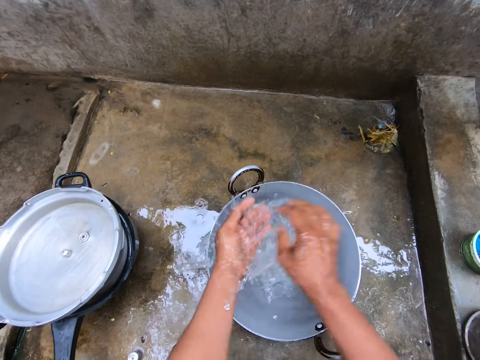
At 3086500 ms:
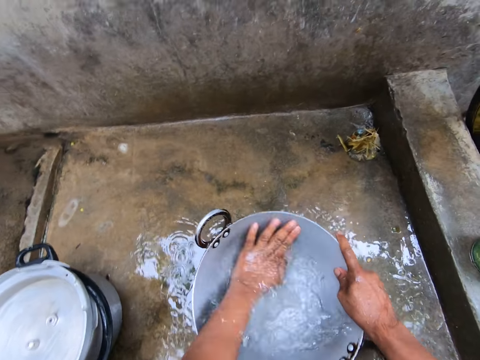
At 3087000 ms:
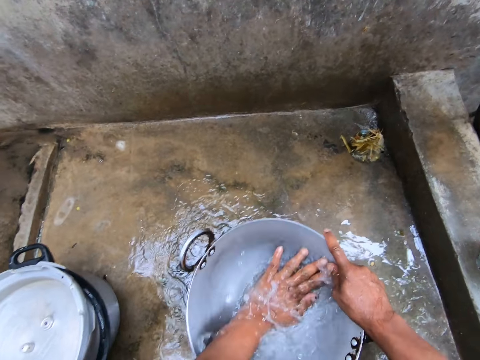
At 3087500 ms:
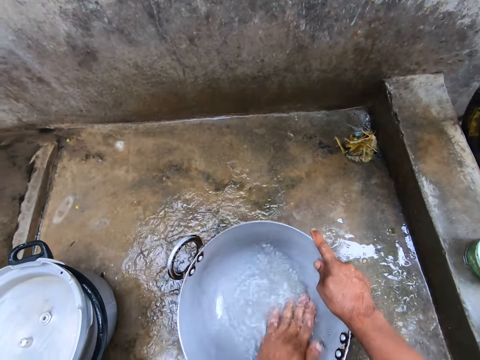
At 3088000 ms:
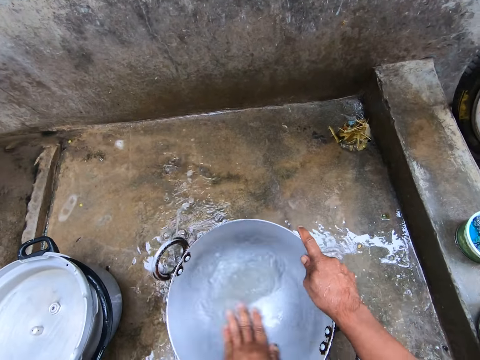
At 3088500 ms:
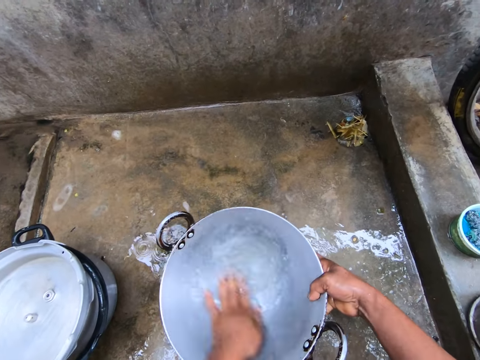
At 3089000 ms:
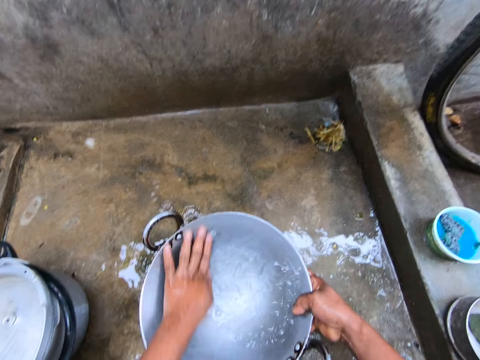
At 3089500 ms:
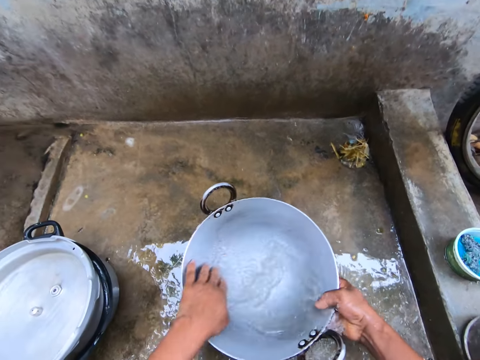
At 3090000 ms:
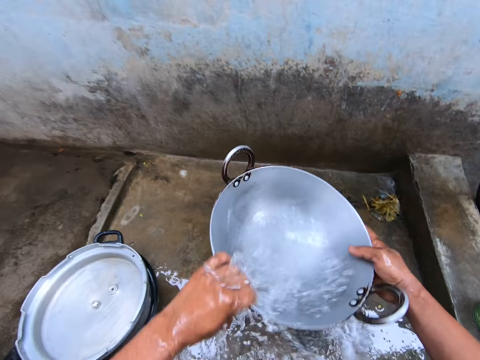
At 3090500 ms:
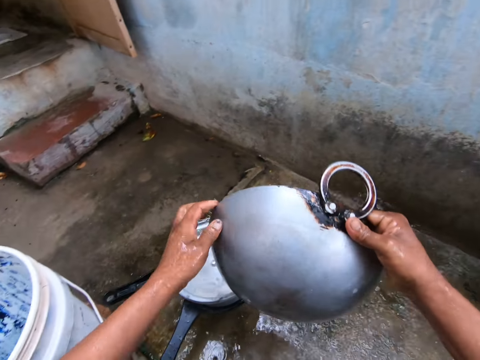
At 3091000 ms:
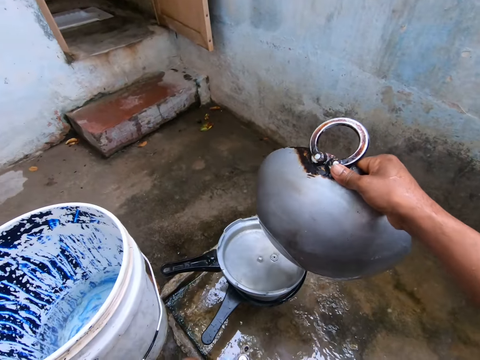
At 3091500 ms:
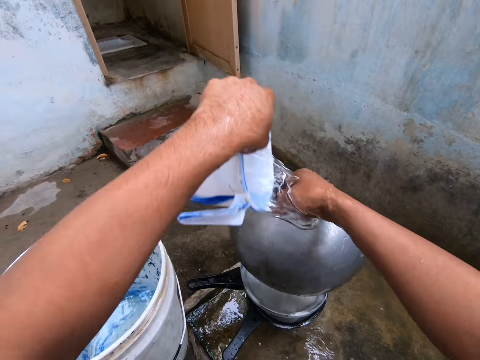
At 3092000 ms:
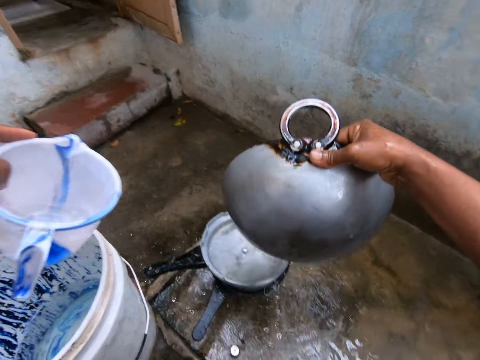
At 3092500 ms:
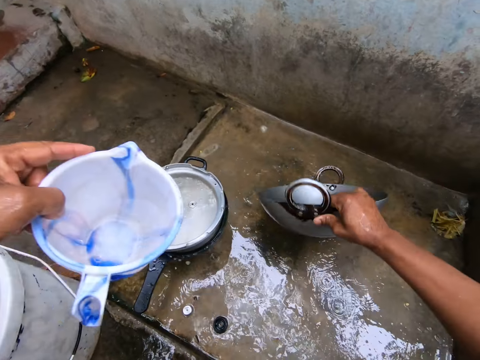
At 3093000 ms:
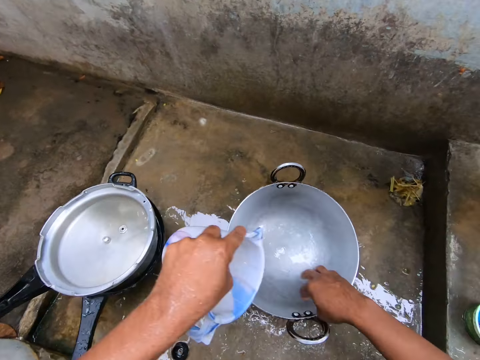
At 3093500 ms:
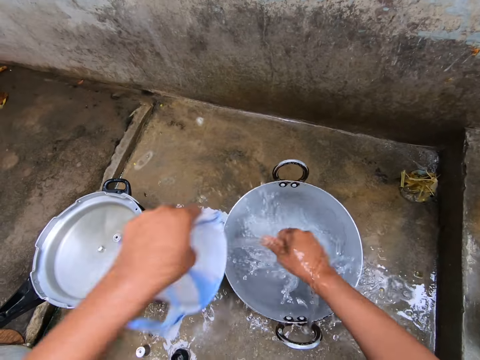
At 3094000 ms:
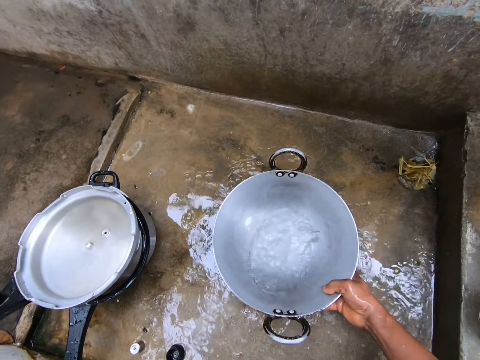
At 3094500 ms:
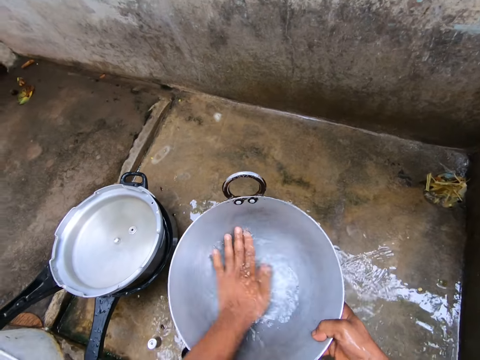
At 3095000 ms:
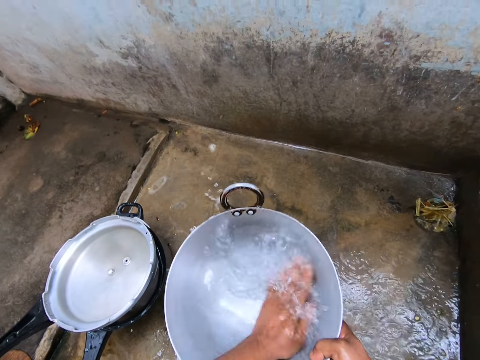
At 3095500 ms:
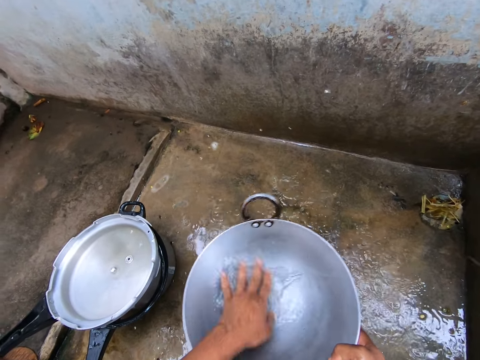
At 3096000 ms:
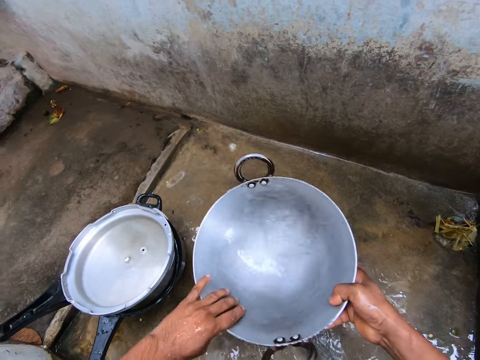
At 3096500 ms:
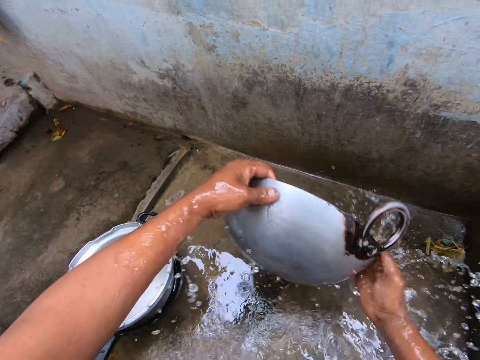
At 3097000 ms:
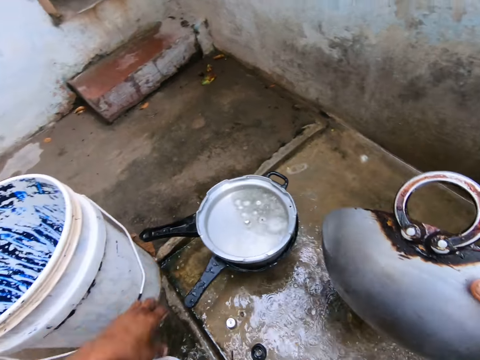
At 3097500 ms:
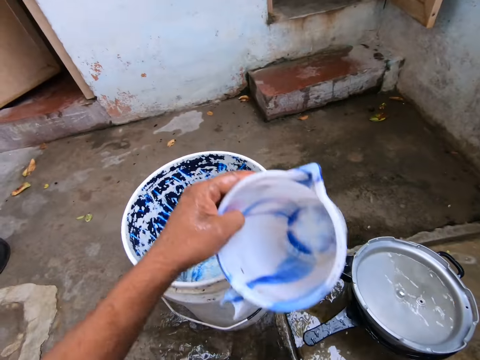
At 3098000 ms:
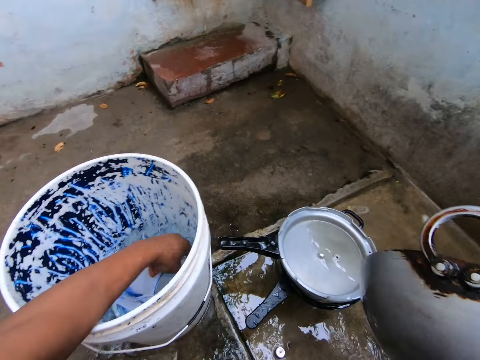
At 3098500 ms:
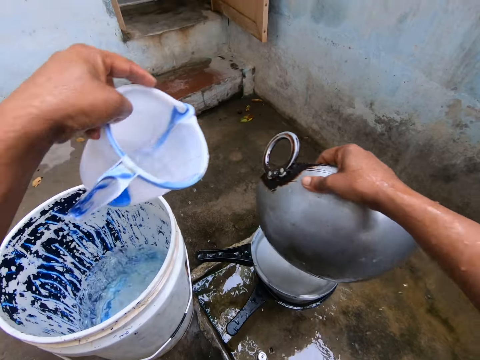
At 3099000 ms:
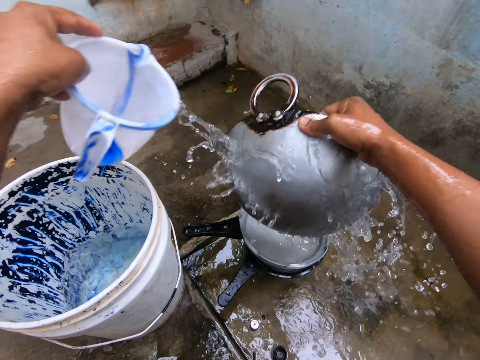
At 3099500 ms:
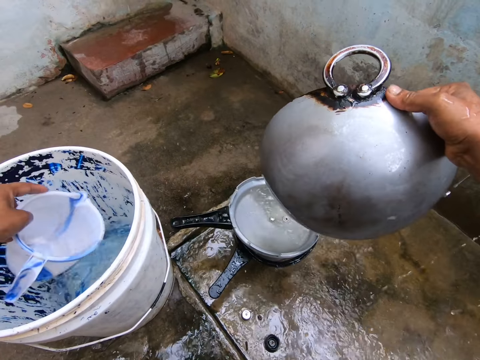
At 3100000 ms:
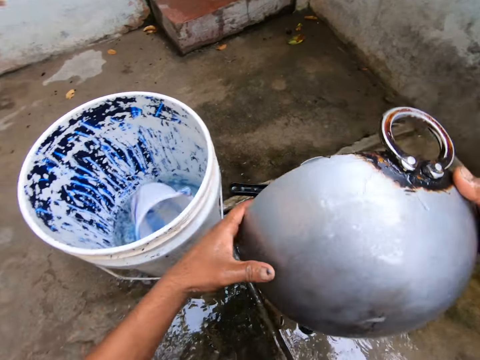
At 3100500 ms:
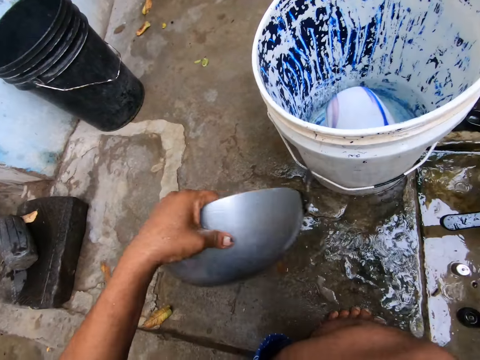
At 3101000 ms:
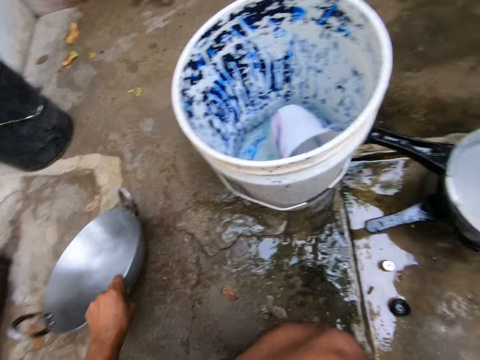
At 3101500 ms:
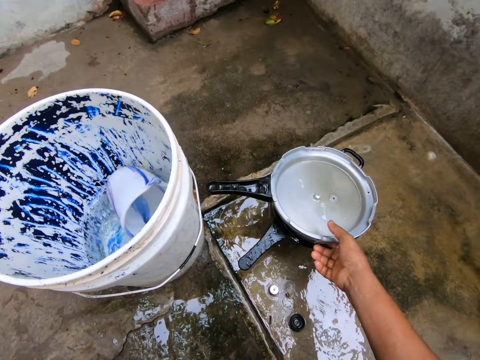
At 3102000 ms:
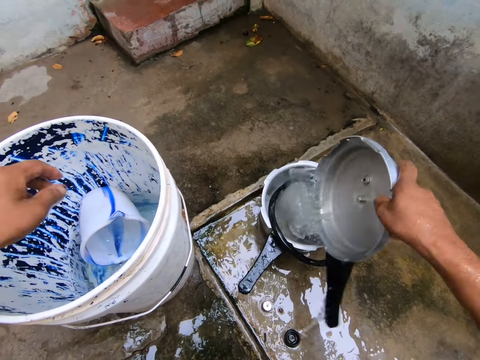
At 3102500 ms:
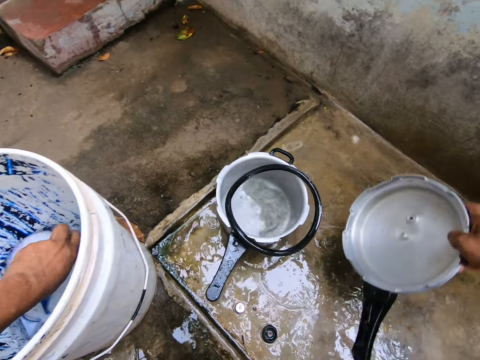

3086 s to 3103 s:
The camera wearer washes hands. He rinses the deep frying pan. He picks up the deep frying pan. He pours water on the slab. He pours water on the deep frying pan. He places the deep frying pan on the slab. He pours water in the deep frying pan. He lifts up the deep frying pan. He rinses the deep frying pan. He pours water on the slab. He picks up the jug. He fetches water with the jug in the bucket. He rinses the deep frying pan. He pours water on the deep frying pan. He drops the jug in the bucket. He places the deep frying pan in his left hand. He places the deep frying pan on the floor. He picks up a cooking pot lid.

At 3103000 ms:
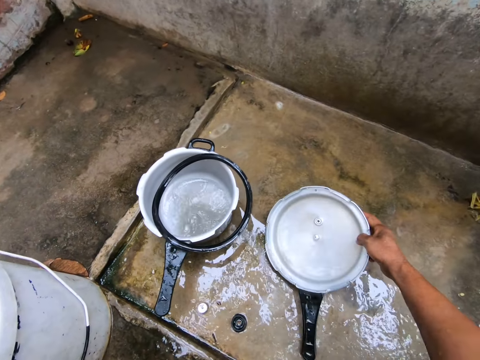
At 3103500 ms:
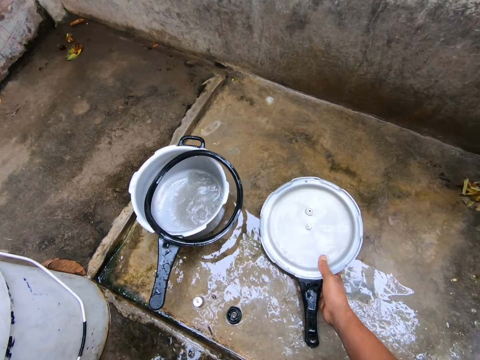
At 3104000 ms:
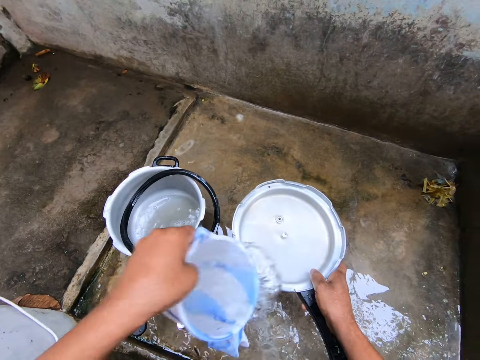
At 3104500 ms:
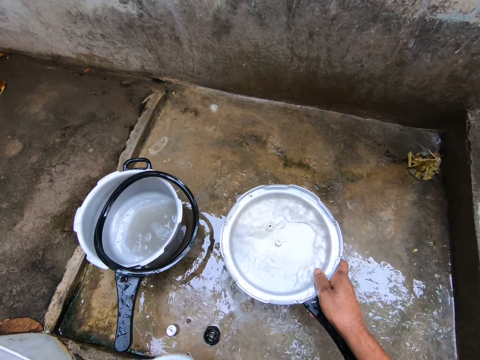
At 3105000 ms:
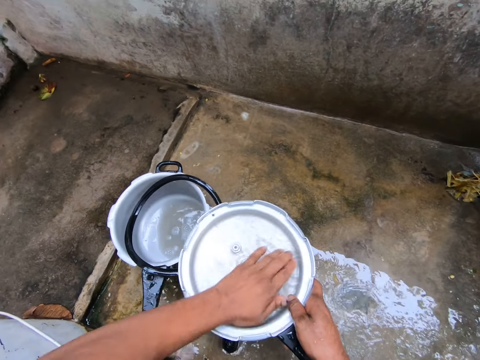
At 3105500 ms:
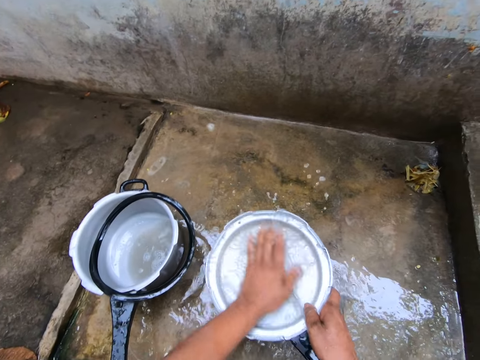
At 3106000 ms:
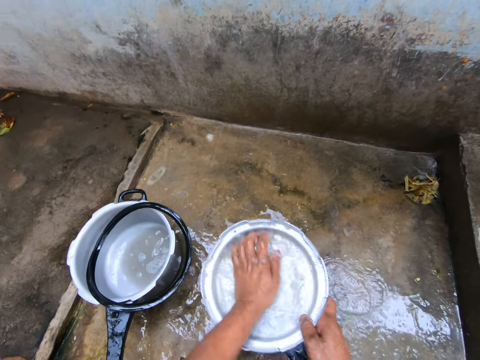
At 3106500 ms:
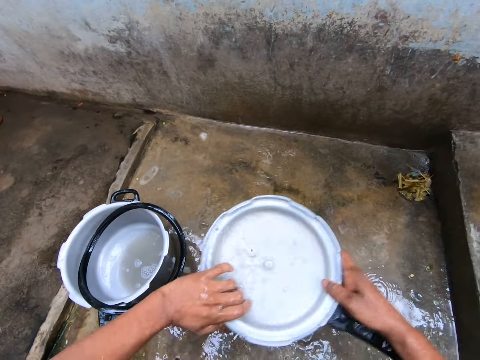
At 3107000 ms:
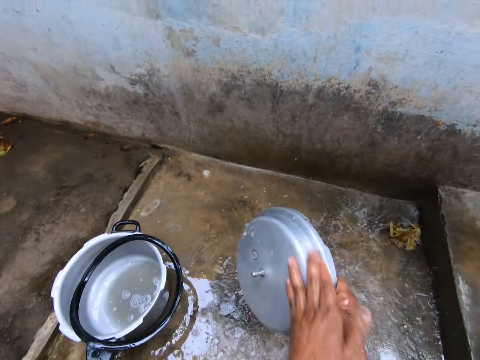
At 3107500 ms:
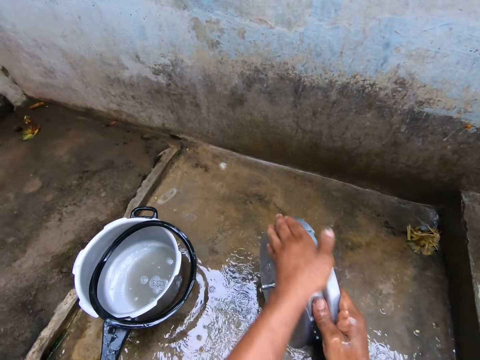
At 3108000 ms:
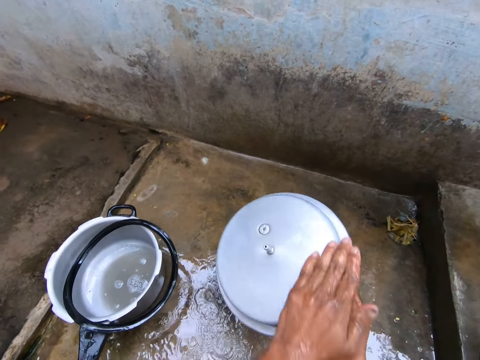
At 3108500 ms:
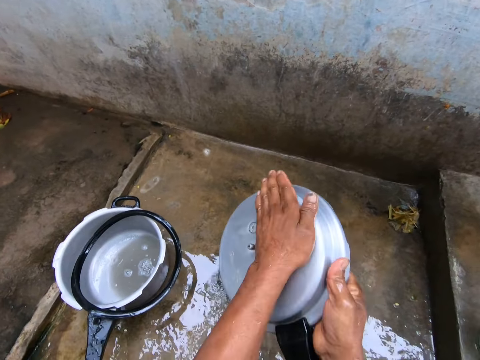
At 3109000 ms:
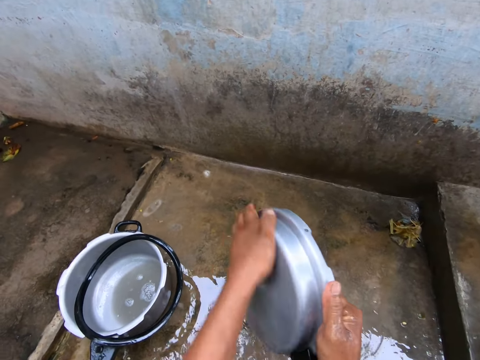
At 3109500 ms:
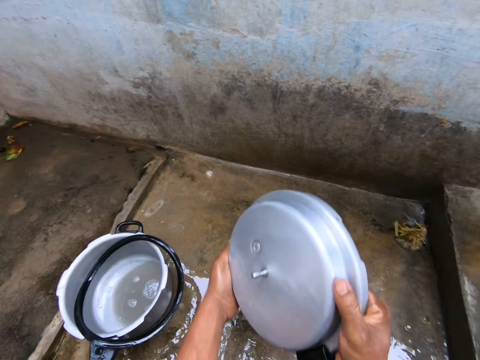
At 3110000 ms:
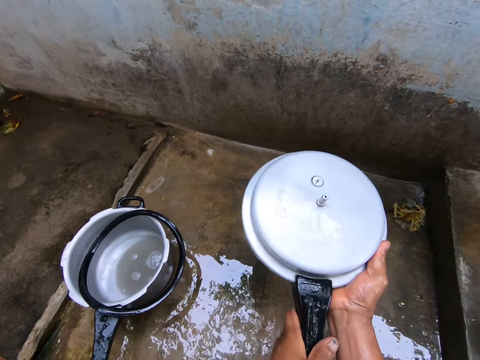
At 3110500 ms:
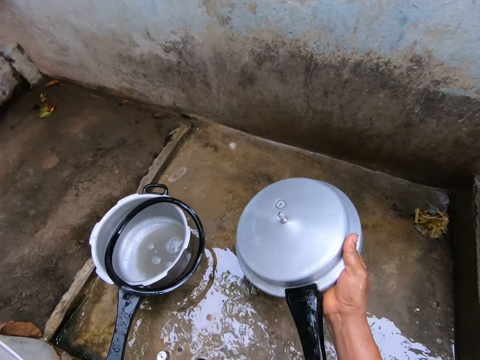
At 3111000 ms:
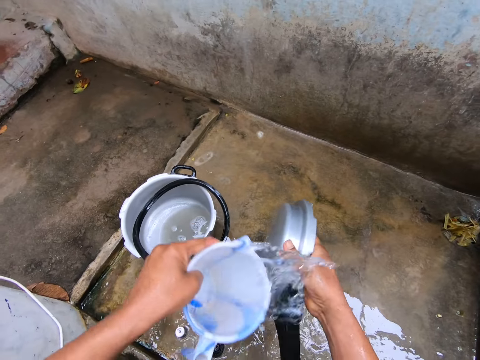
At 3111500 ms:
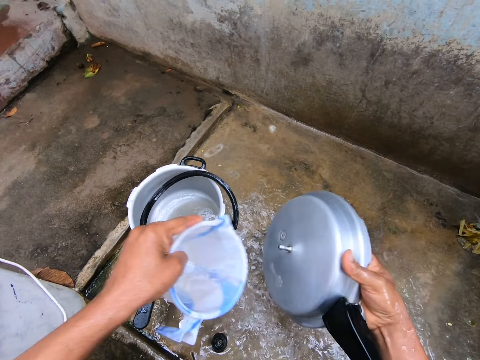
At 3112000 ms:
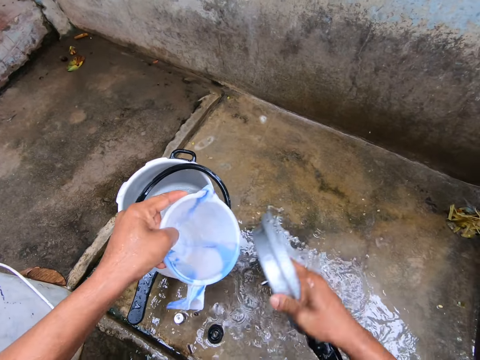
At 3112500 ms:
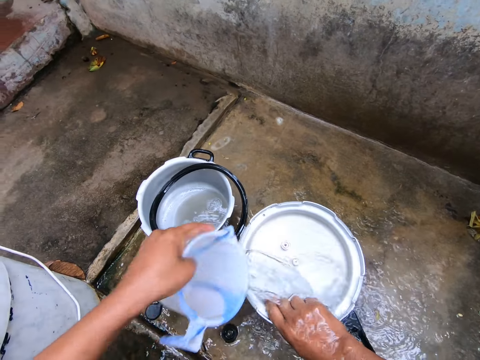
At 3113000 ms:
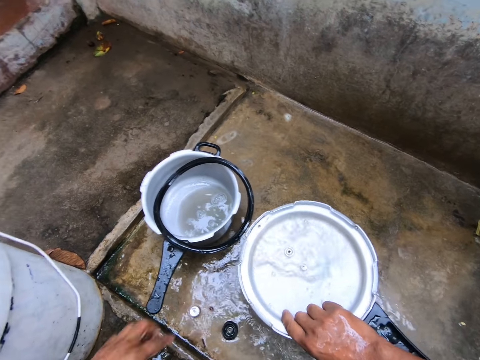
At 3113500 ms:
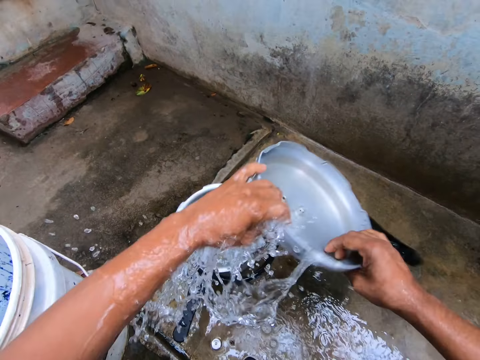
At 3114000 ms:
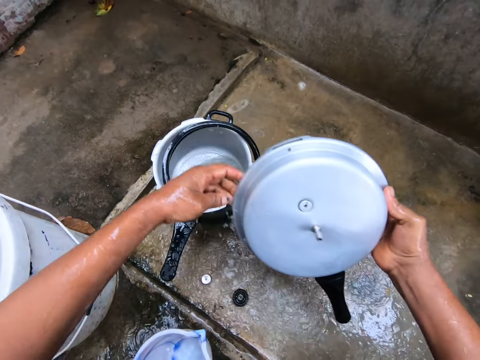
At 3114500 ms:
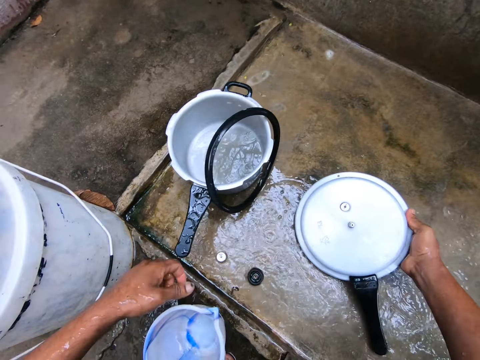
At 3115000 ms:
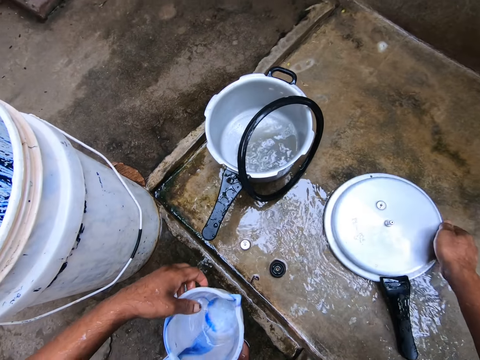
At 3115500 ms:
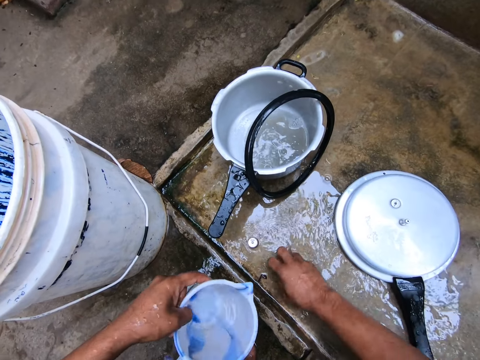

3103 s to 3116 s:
The camera wearer fetches water with the jug. They place the lid on the floor. They pour water in the cooking pot lid. They rinse the cooking pot lid. They pour water on the slab. They pour water on the cooking pot lid. They pour water in the cooking pot lid. They rinse the cooking pot lid. They place the cooking pot lid on the floor or the slab.
